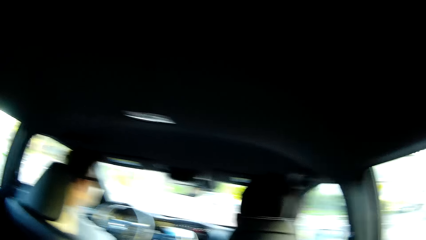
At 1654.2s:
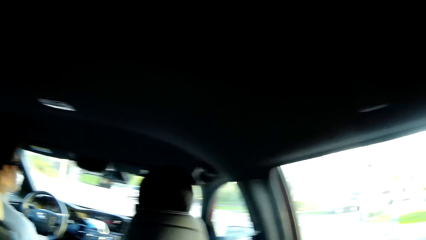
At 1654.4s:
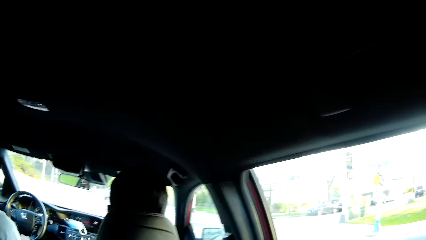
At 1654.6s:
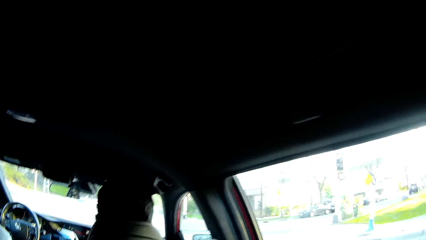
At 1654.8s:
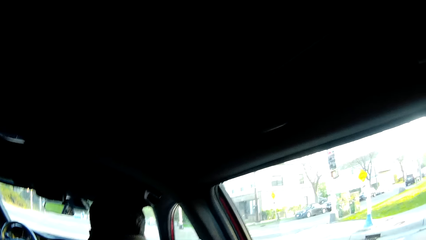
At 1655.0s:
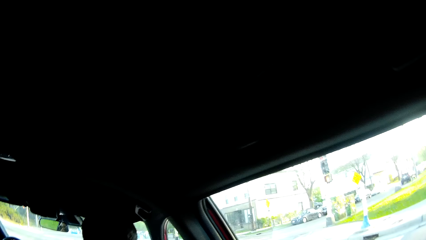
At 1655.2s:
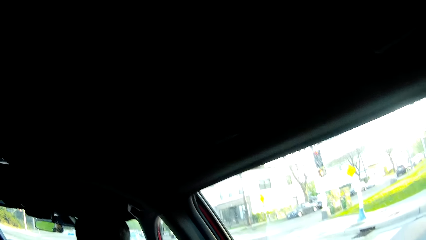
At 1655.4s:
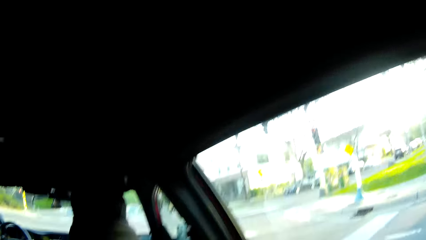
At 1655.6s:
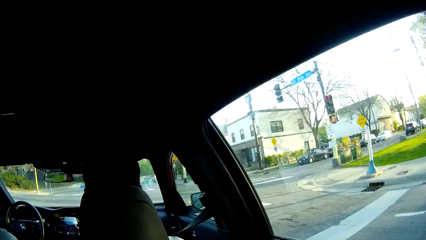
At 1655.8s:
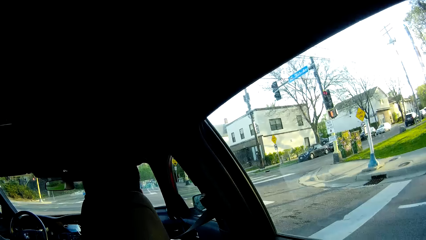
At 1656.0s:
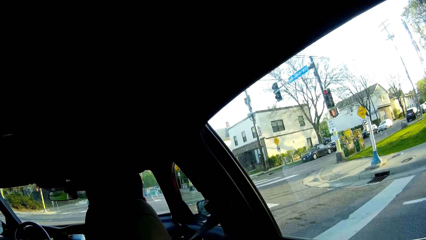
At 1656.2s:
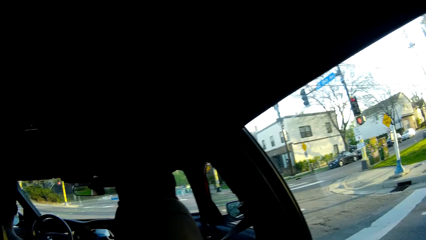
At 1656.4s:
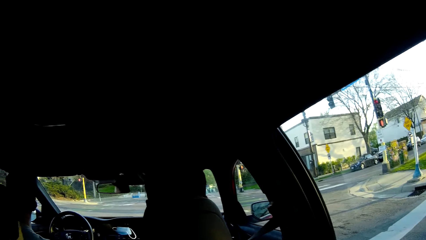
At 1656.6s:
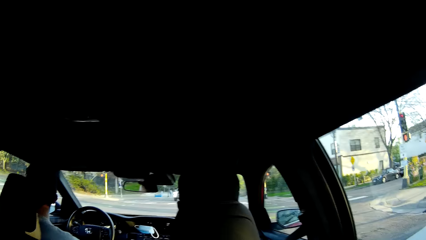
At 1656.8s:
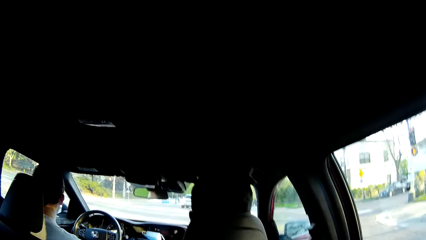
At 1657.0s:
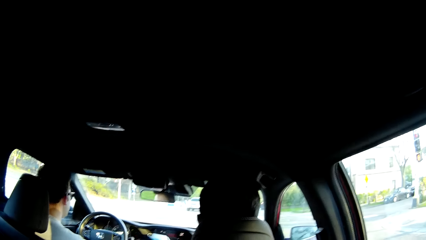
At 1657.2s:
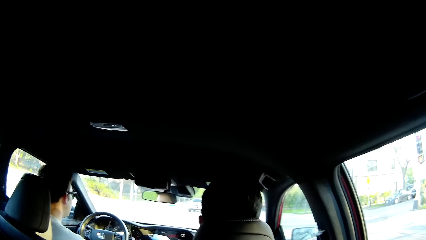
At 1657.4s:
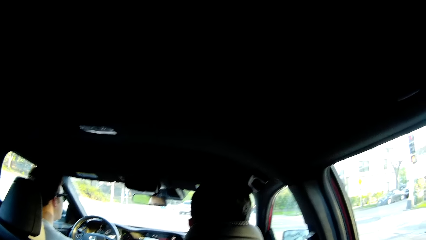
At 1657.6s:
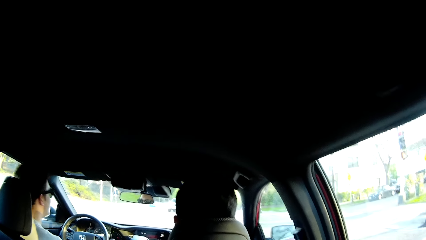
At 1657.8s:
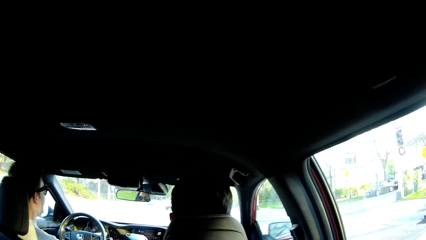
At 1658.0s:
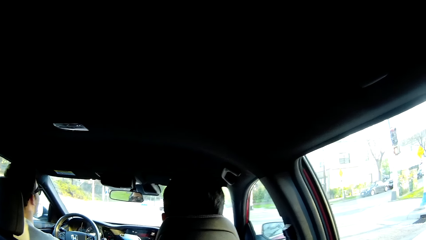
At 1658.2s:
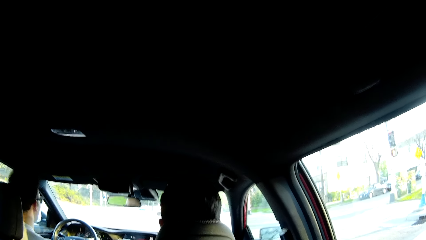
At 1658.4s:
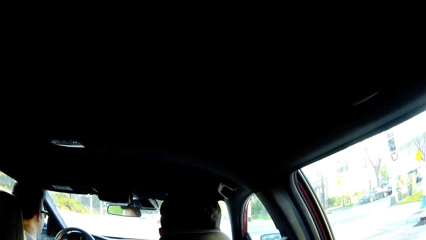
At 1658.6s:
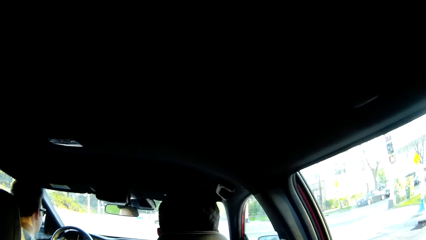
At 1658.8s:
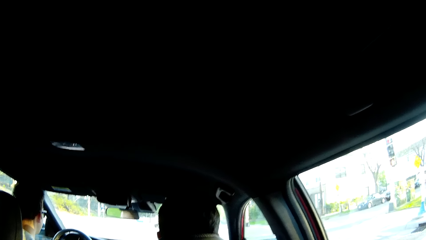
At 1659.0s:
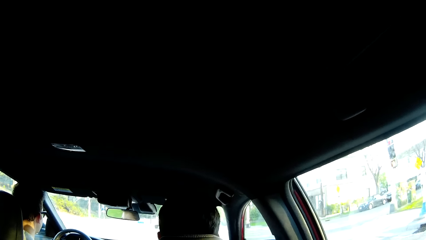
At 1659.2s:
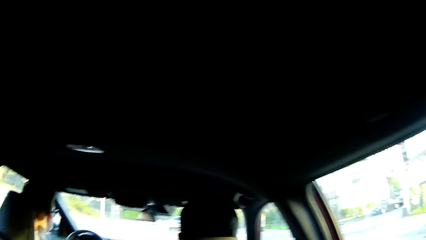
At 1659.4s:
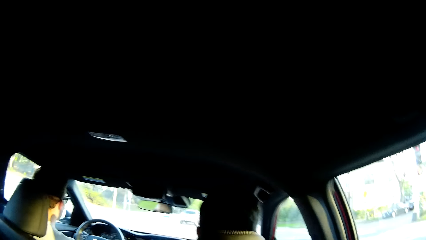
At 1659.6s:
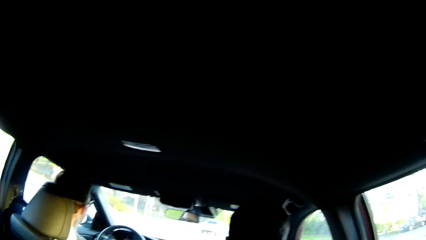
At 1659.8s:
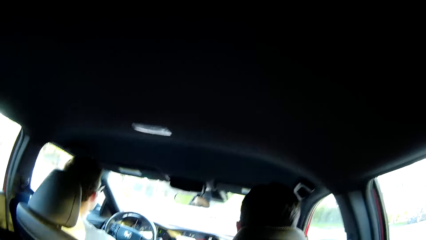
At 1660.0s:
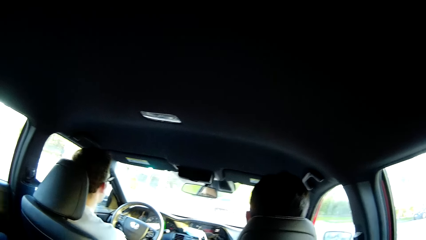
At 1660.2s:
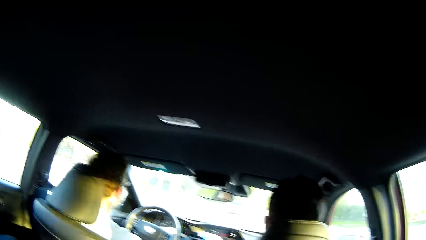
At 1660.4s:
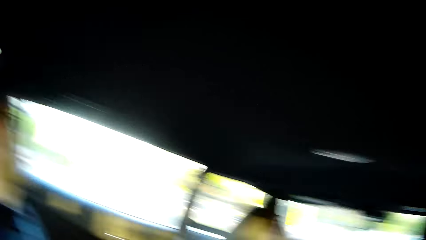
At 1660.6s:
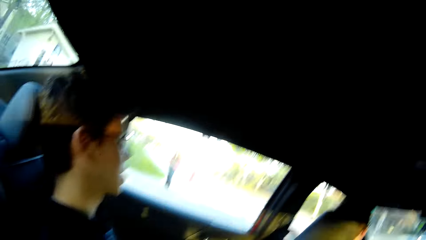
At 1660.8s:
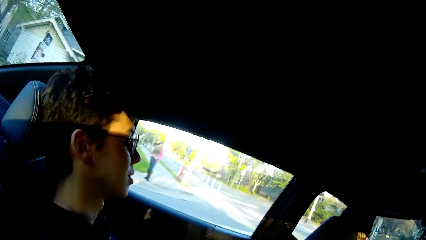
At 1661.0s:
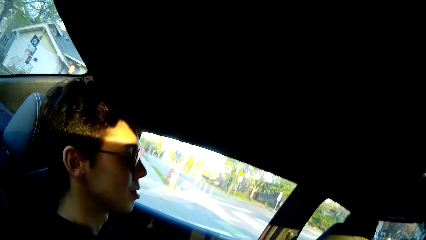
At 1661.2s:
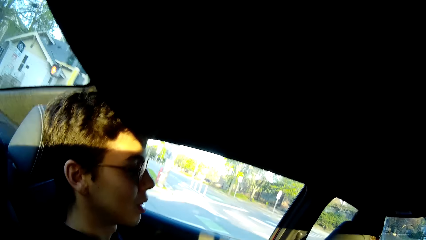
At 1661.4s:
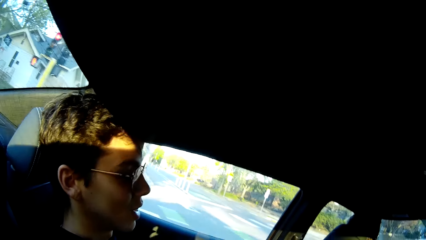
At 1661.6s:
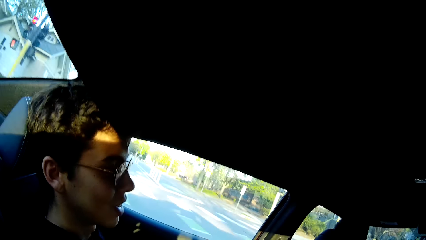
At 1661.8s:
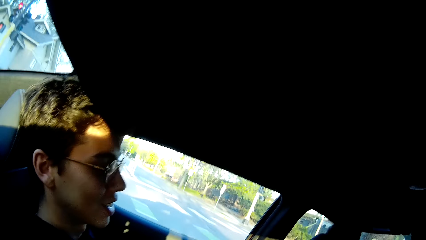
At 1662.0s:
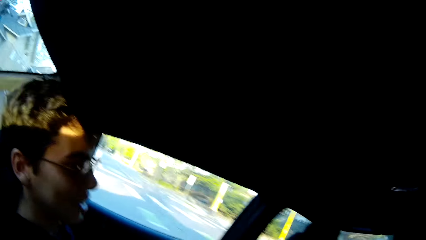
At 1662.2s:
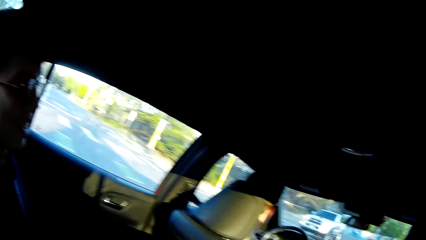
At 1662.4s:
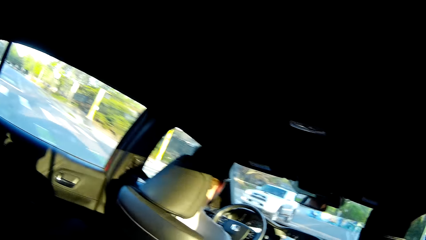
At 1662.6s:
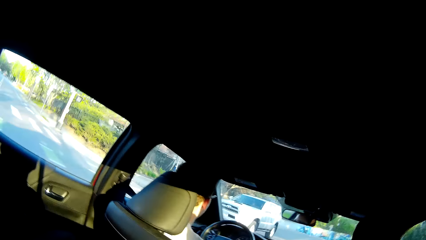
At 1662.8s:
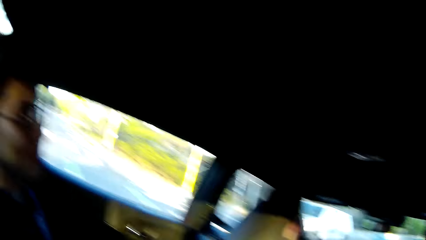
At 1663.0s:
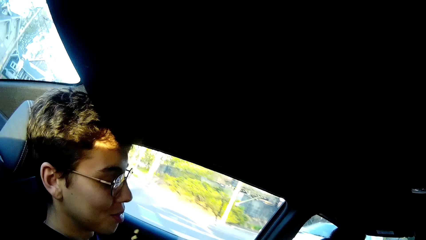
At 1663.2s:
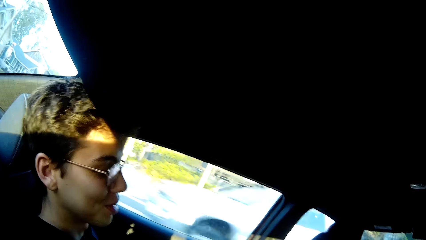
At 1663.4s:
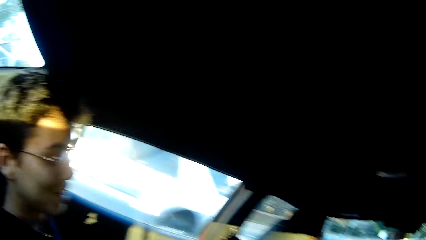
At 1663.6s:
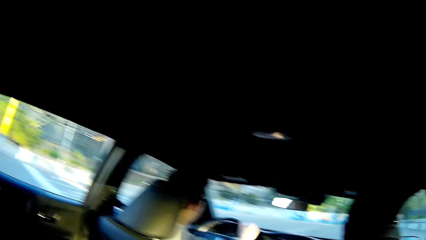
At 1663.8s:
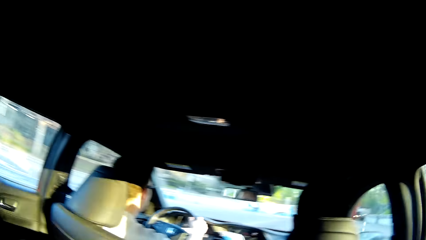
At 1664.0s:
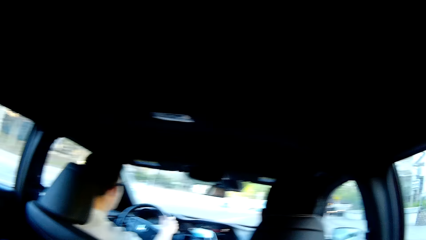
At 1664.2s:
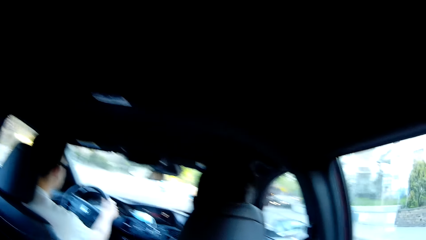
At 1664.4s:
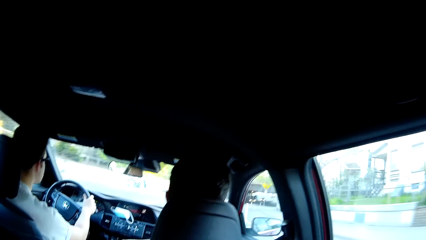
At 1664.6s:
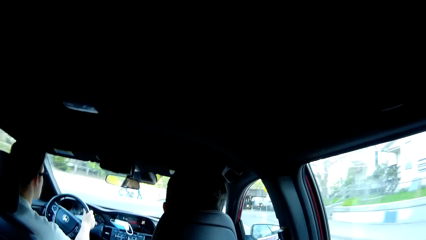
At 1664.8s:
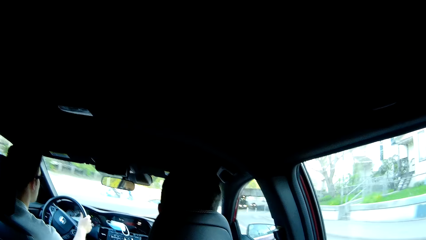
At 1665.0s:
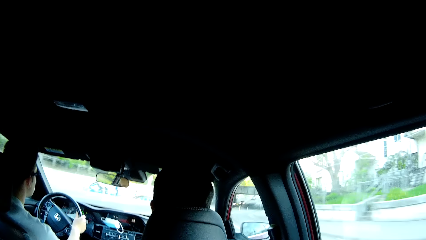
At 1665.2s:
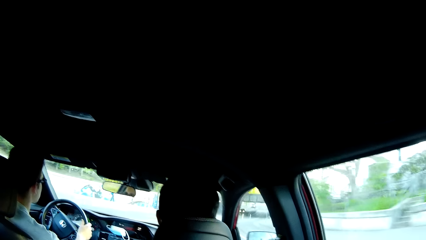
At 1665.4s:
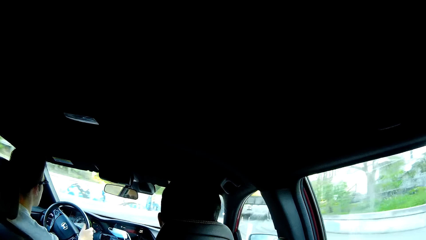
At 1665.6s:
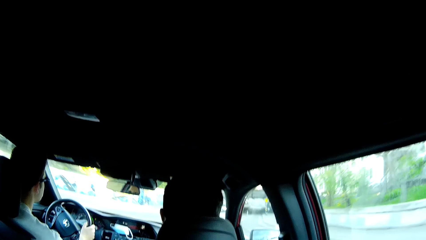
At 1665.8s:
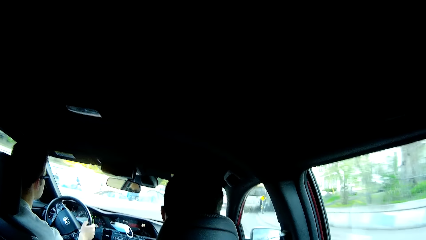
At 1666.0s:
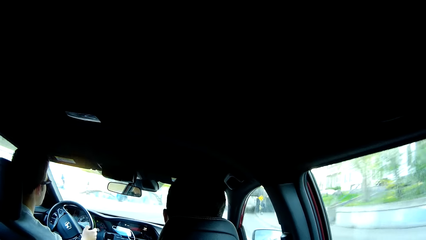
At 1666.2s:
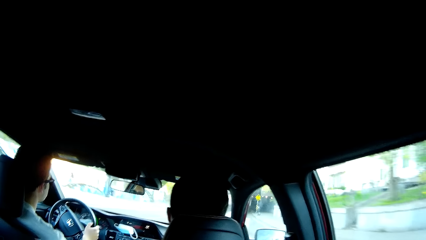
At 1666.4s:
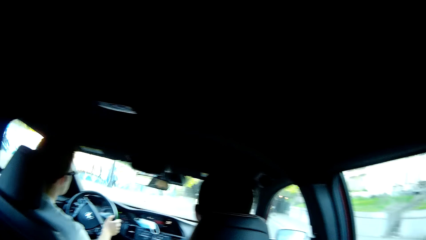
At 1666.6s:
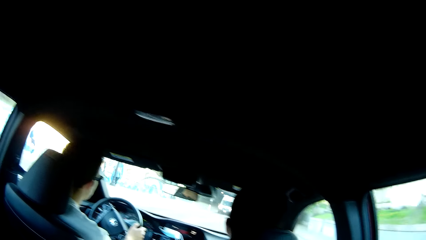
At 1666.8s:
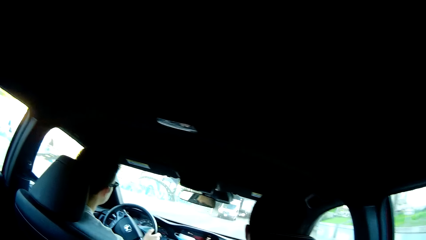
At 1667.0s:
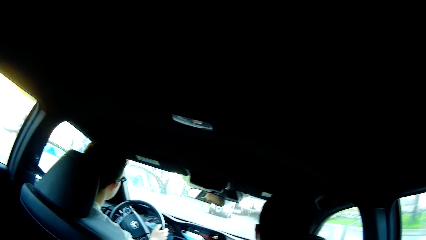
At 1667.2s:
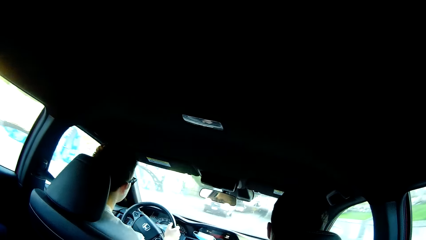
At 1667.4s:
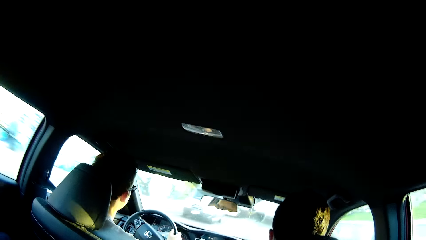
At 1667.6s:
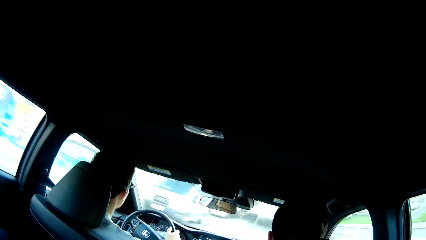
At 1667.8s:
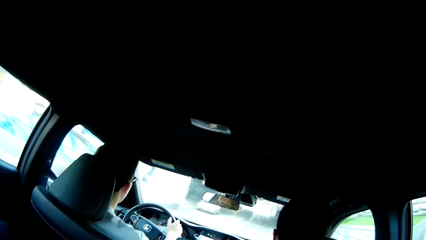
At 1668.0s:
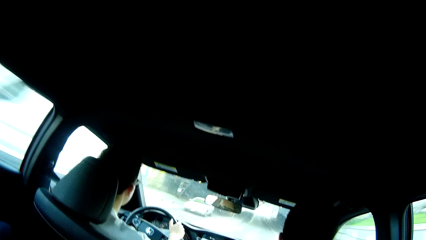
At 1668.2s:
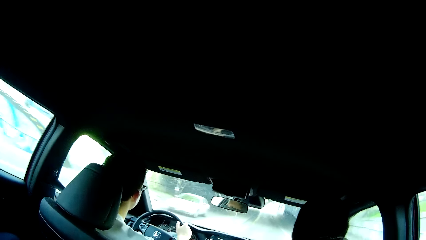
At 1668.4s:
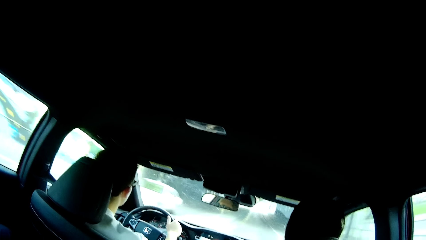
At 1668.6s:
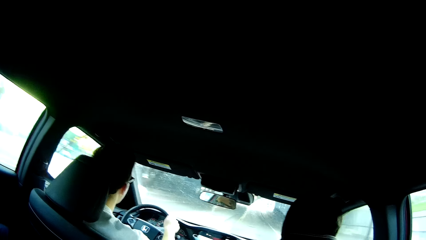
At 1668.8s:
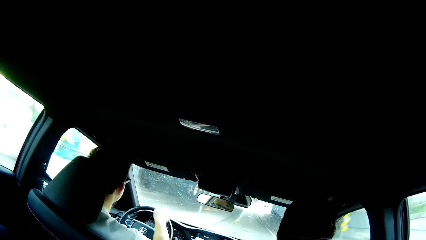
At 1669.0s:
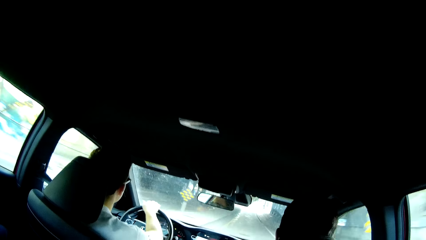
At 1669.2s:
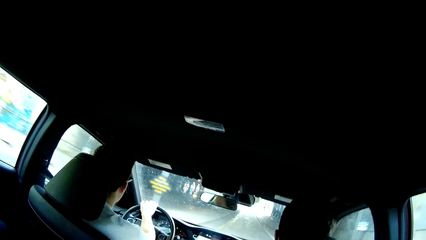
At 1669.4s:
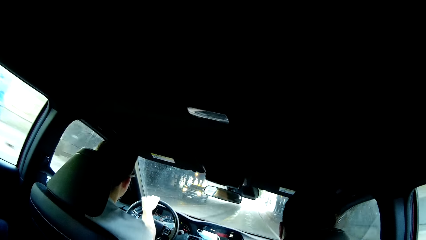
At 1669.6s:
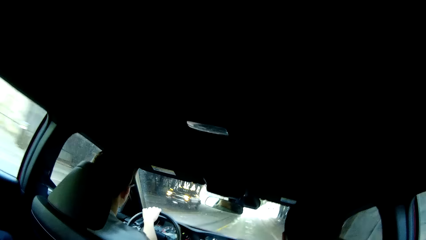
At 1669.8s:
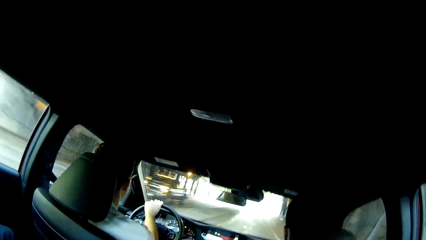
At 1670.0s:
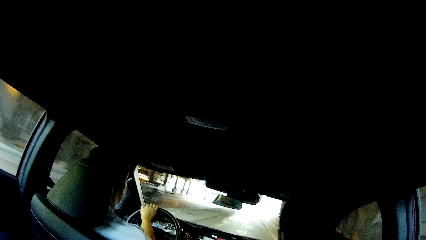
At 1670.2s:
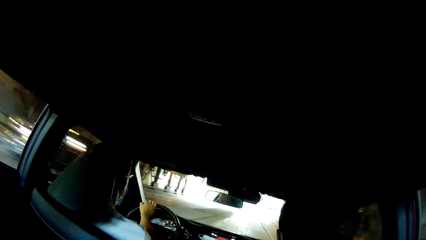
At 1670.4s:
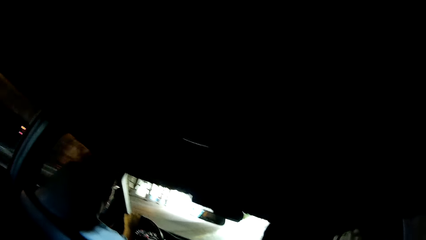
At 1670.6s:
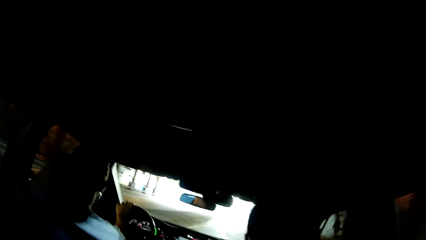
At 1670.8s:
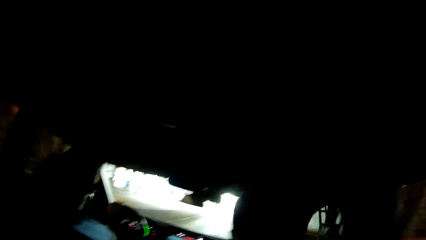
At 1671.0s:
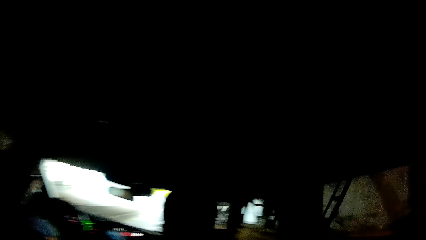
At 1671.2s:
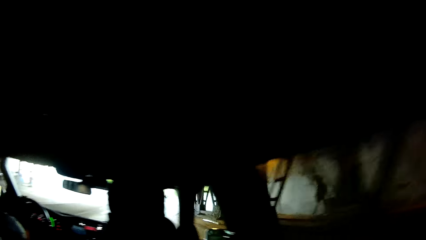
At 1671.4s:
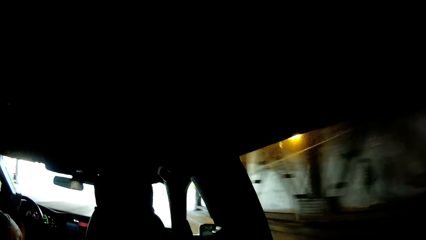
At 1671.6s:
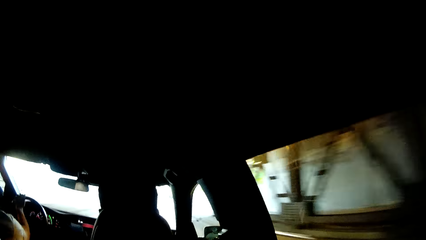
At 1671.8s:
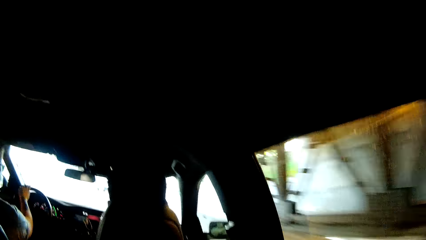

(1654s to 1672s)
The camera wearer looks outside the car window. They converse with a man, another man and a third man. A man walks past the camera wearer. Another man drives the car. The camera wearer converses with the first man. A white car drives past the camera wearer. A white bus drives past the camera wearer. A white car drives past the camera wearer. A black truck drives past the camera wearer.
